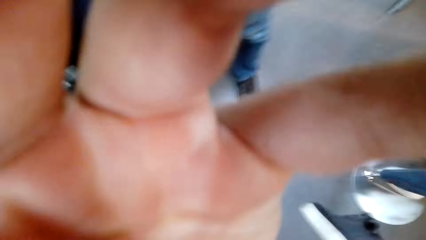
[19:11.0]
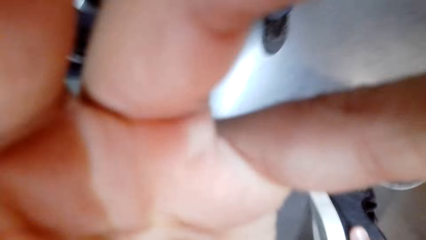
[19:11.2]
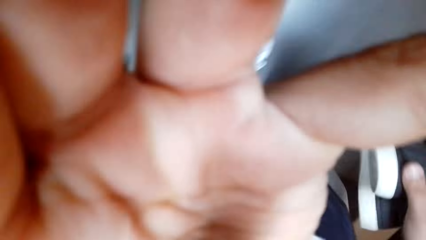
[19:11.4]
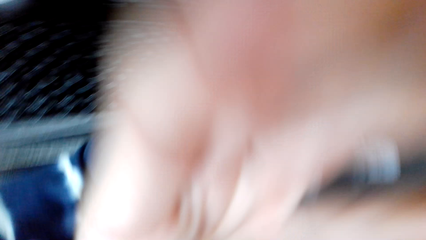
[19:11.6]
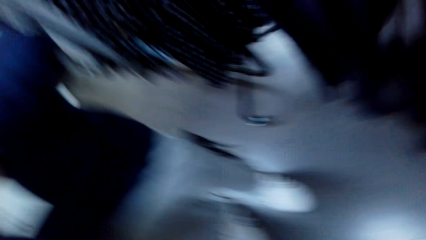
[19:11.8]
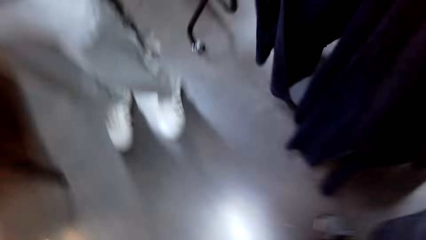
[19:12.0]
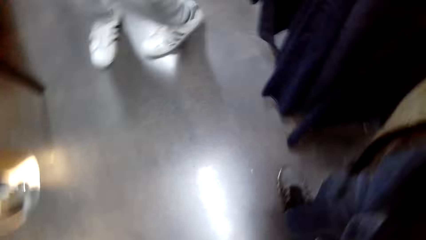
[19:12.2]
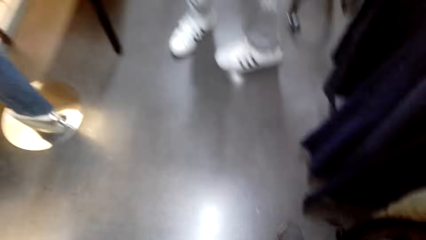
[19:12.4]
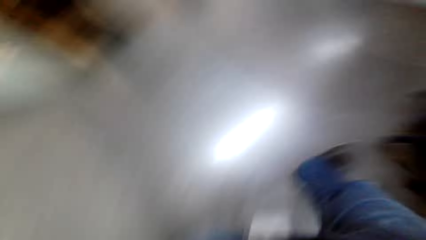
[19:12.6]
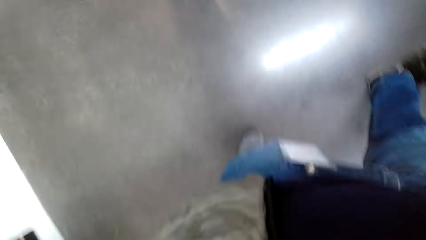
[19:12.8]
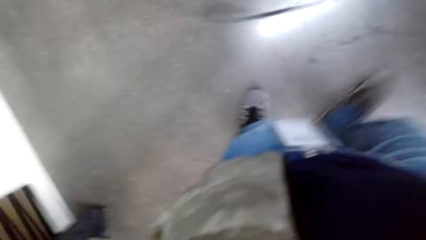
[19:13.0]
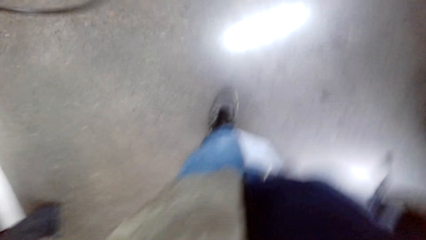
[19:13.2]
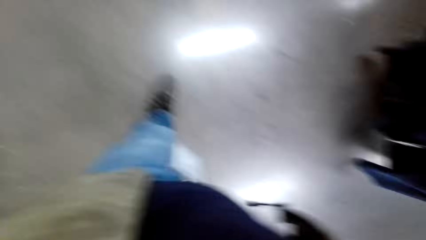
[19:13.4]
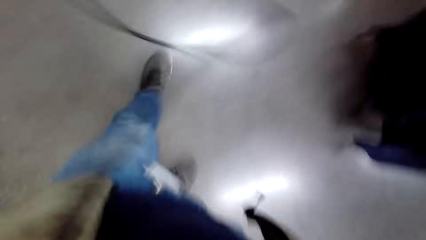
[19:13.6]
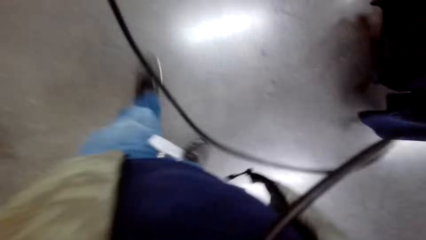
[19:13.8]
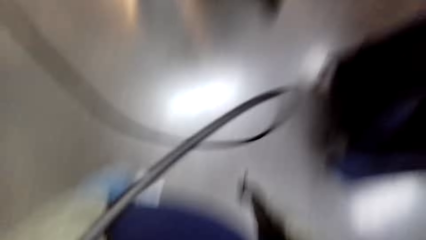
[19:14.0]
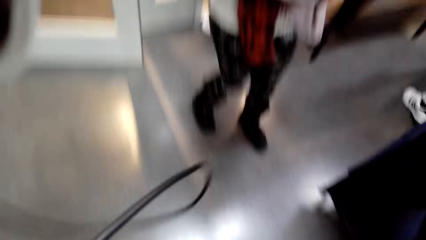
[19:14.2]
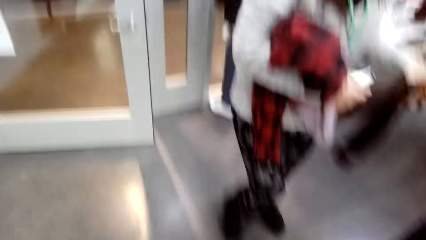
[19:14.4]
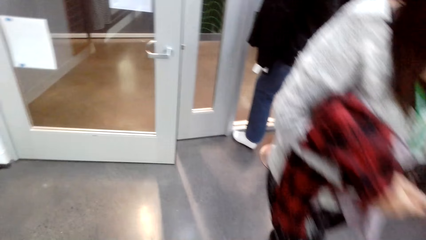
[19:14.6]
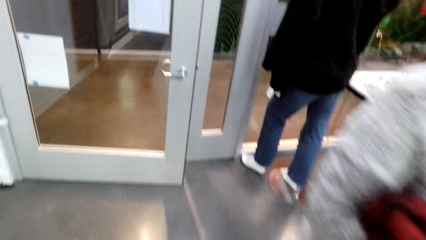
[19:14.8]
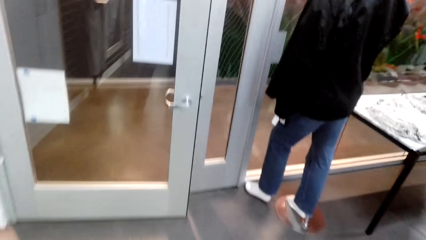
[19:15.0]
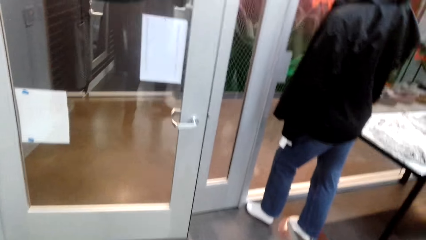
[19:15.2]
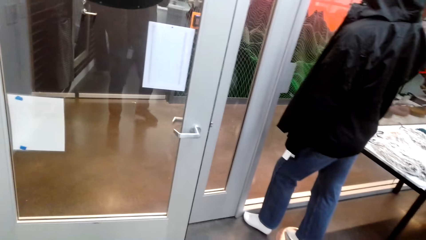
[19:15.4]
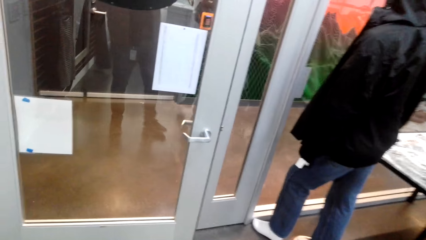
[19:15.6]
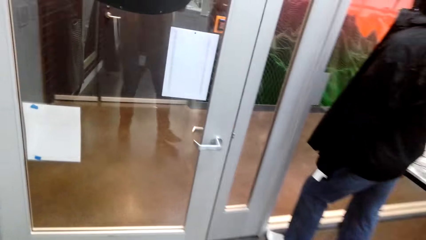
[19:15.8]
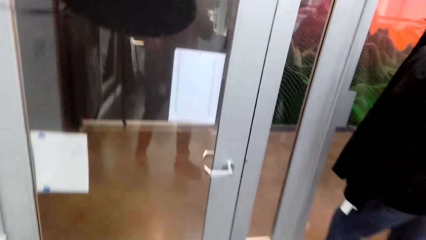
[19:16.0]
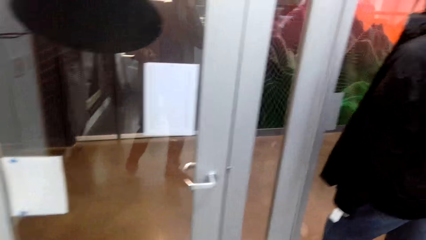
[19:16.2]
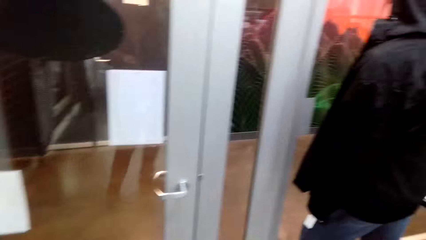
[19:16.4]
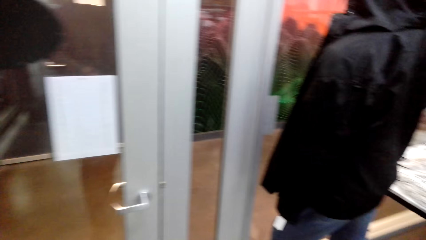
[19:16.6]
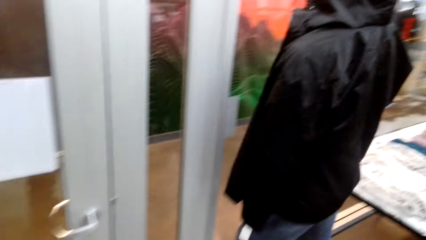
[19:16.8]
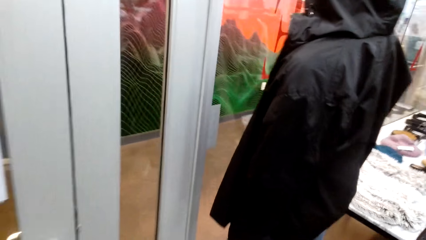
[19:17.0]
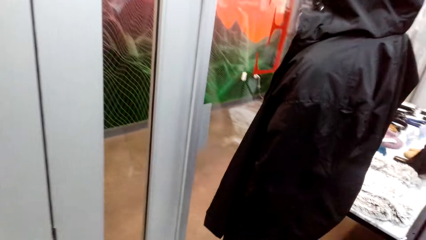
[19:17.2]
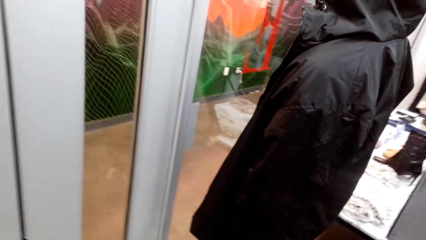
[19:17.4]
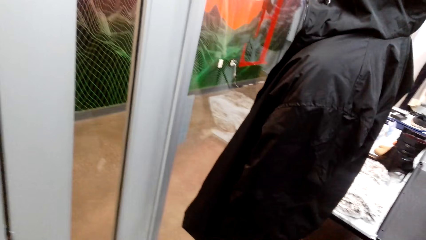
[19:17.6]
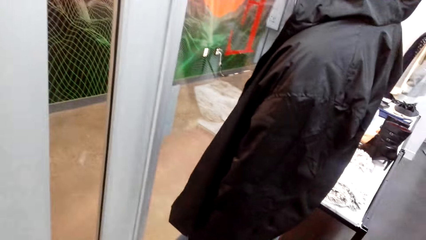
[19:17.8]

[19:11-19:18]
The camera wearer holds the camera. They look towards the floor. They look around the room. They walk towards the door.
